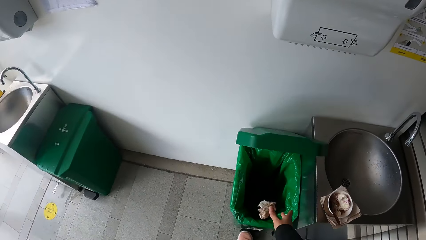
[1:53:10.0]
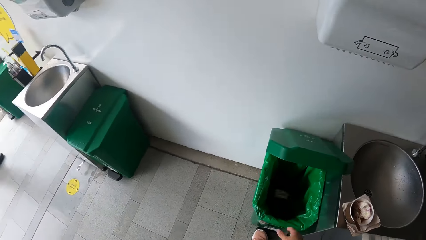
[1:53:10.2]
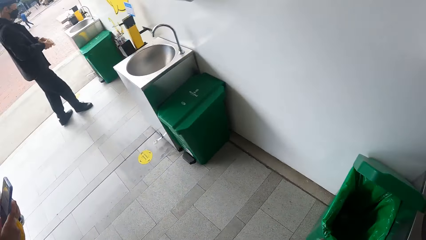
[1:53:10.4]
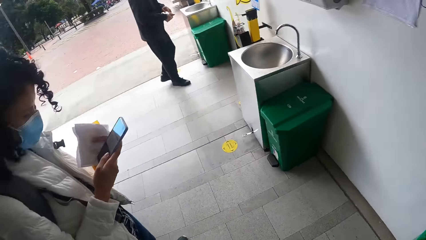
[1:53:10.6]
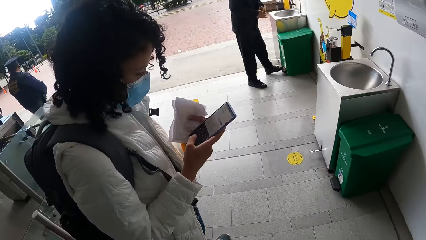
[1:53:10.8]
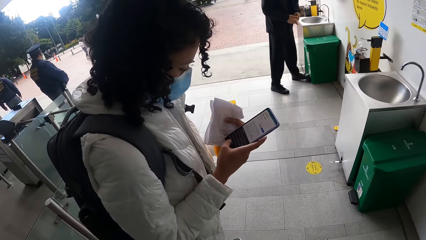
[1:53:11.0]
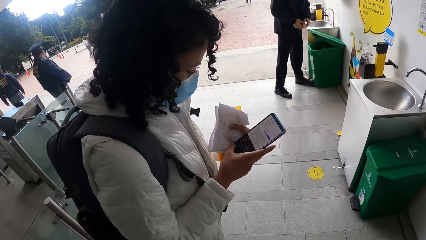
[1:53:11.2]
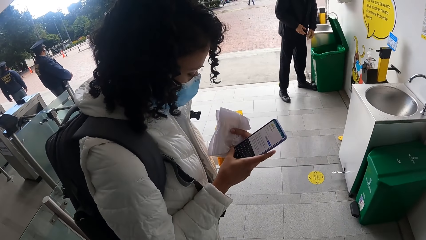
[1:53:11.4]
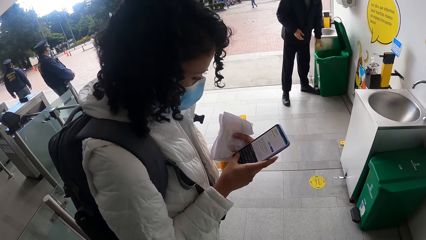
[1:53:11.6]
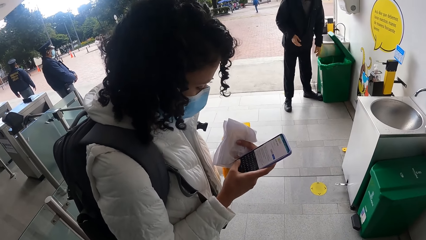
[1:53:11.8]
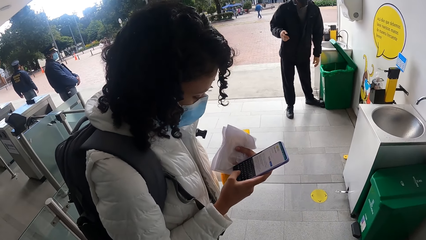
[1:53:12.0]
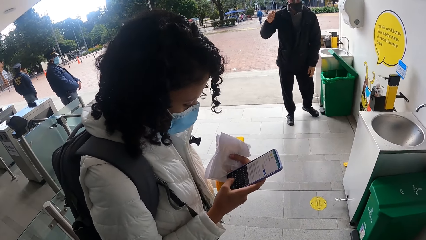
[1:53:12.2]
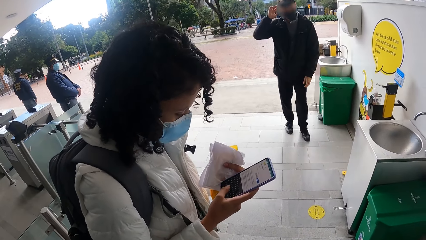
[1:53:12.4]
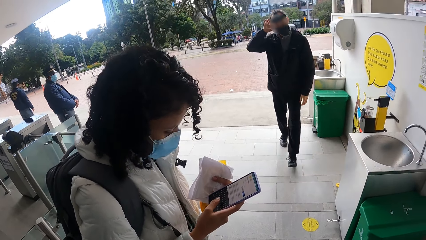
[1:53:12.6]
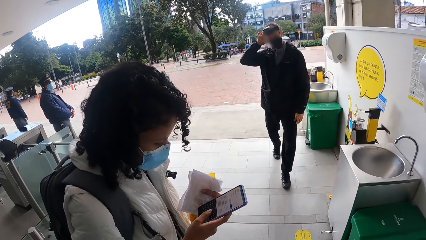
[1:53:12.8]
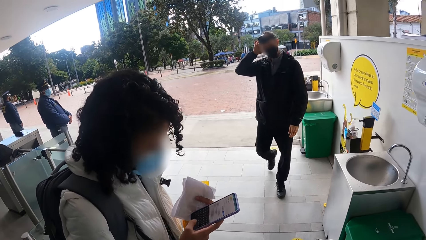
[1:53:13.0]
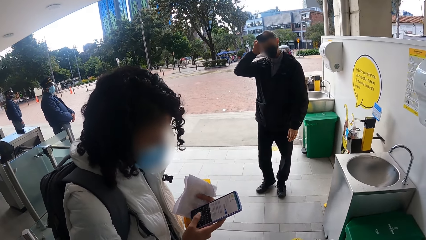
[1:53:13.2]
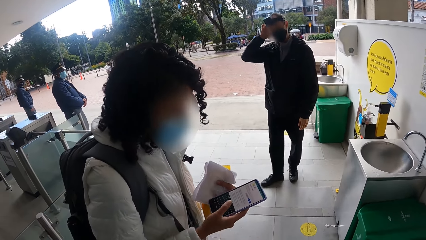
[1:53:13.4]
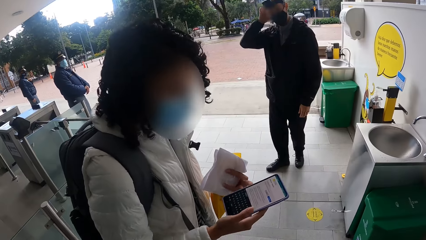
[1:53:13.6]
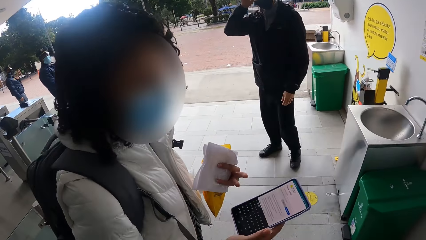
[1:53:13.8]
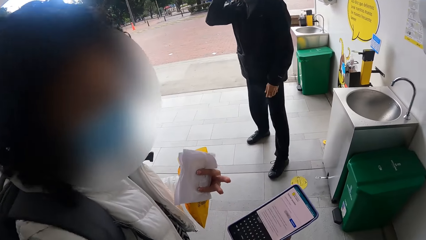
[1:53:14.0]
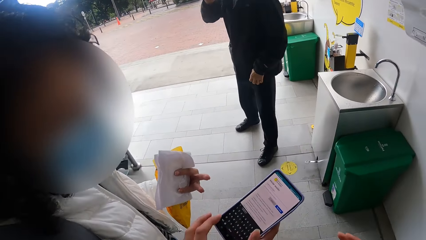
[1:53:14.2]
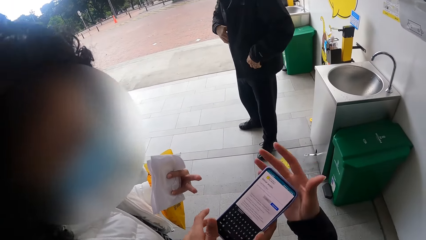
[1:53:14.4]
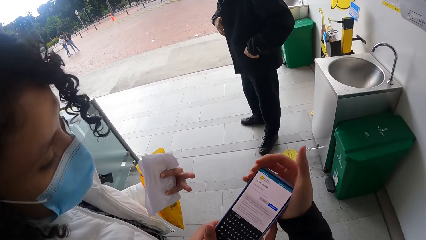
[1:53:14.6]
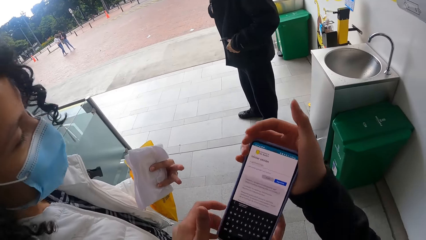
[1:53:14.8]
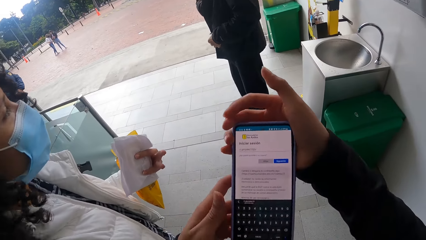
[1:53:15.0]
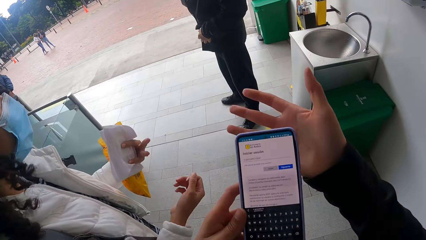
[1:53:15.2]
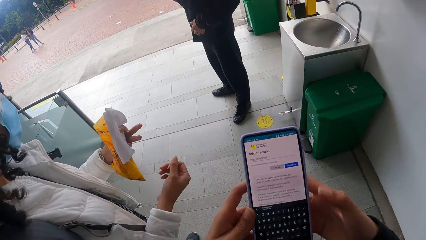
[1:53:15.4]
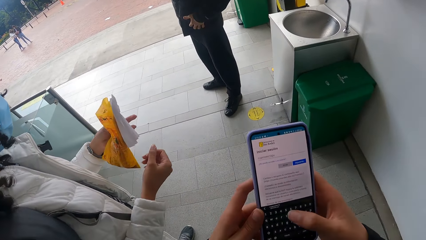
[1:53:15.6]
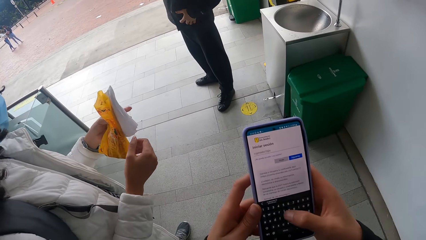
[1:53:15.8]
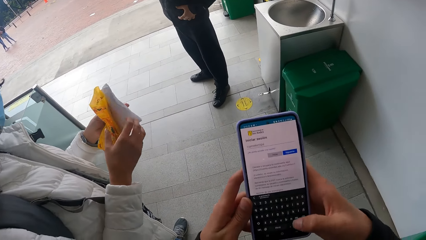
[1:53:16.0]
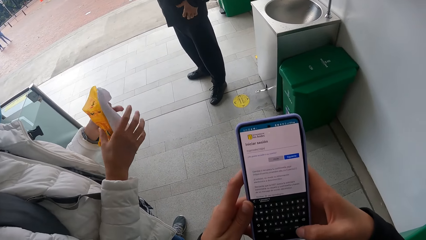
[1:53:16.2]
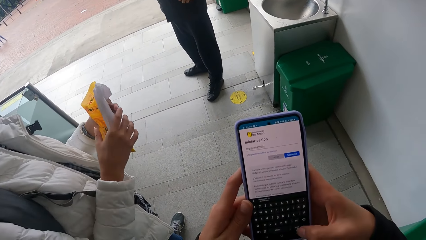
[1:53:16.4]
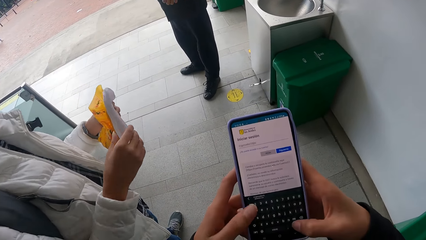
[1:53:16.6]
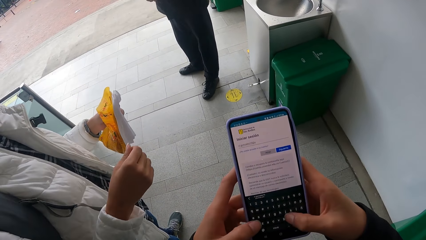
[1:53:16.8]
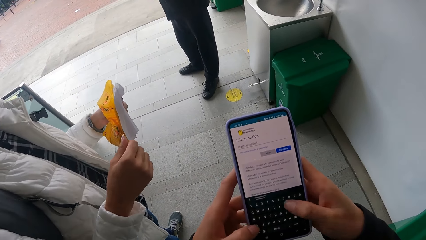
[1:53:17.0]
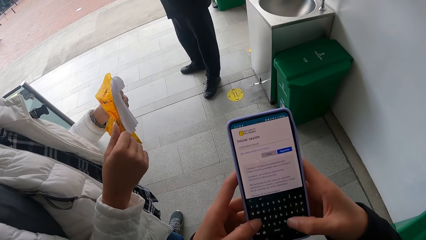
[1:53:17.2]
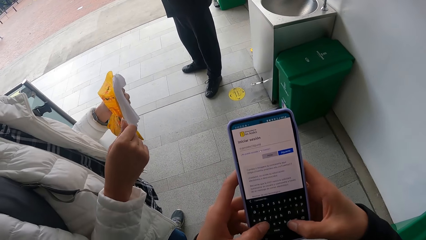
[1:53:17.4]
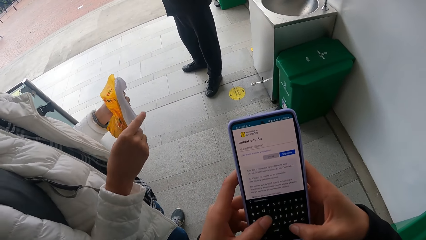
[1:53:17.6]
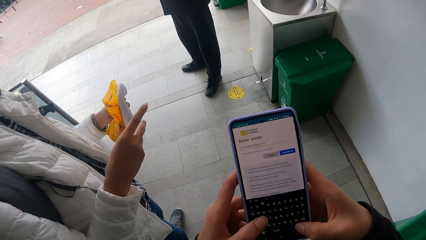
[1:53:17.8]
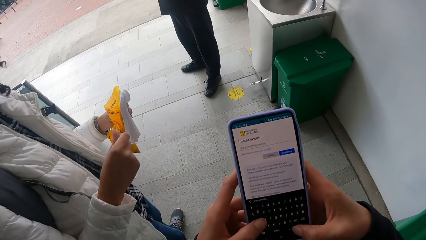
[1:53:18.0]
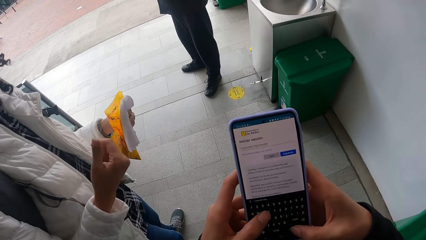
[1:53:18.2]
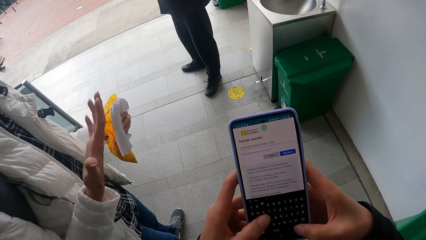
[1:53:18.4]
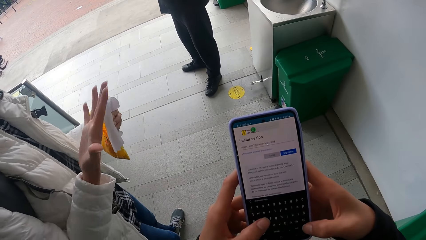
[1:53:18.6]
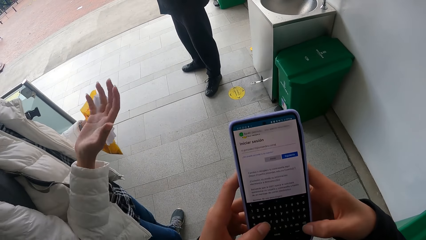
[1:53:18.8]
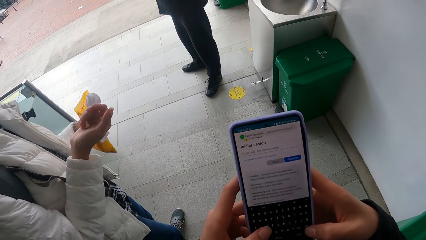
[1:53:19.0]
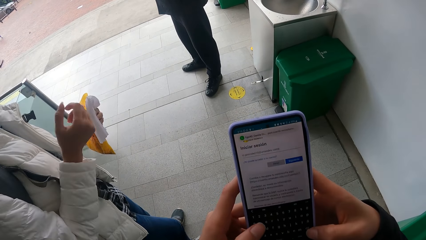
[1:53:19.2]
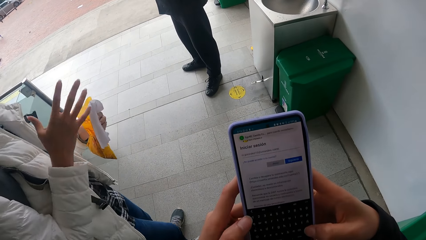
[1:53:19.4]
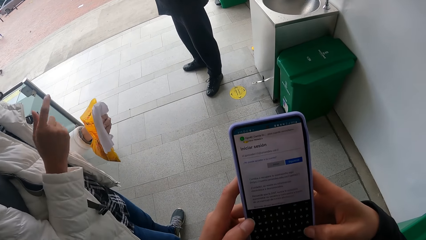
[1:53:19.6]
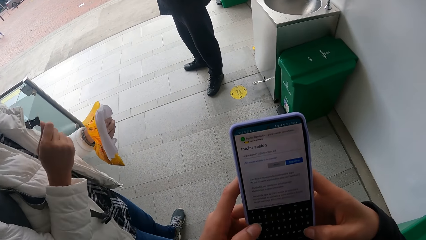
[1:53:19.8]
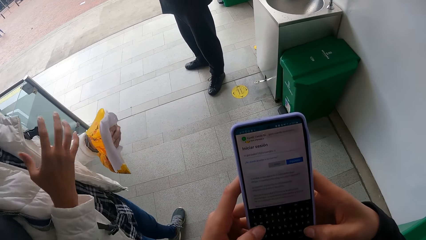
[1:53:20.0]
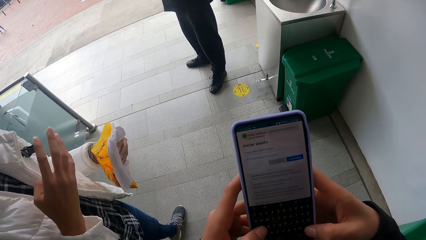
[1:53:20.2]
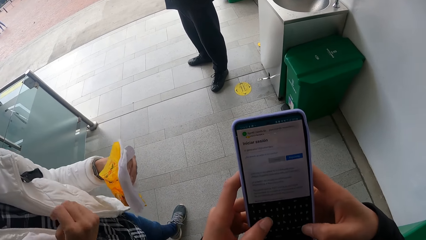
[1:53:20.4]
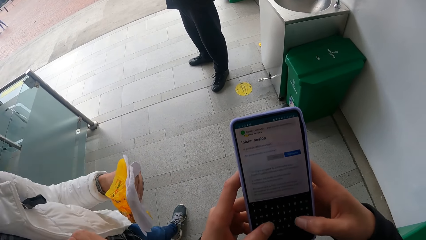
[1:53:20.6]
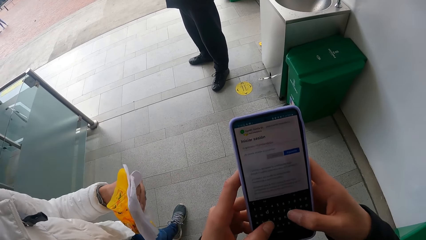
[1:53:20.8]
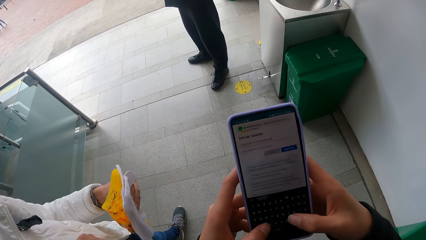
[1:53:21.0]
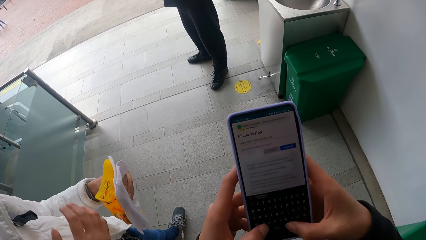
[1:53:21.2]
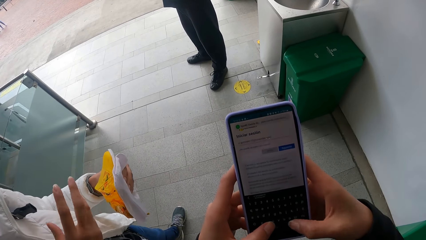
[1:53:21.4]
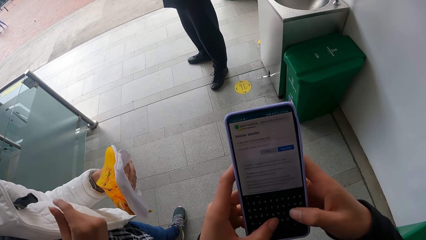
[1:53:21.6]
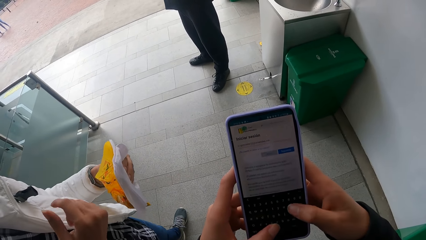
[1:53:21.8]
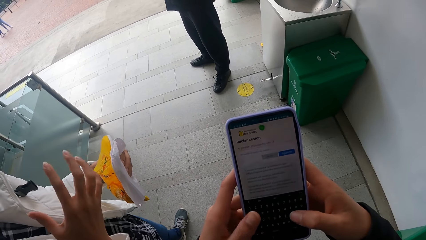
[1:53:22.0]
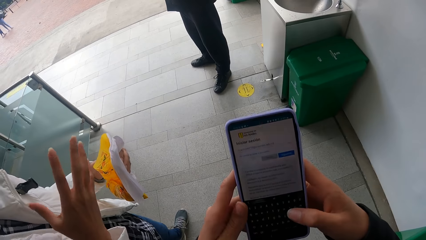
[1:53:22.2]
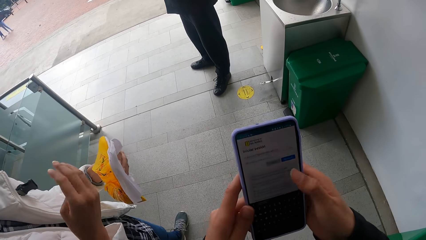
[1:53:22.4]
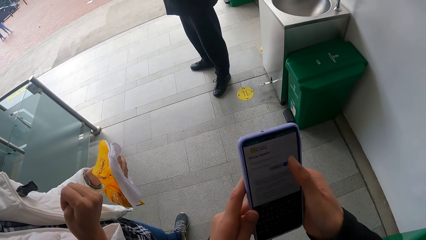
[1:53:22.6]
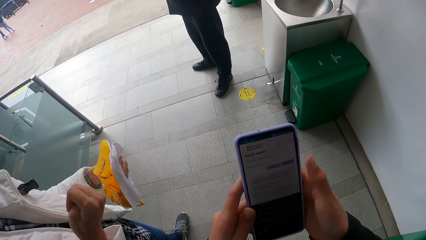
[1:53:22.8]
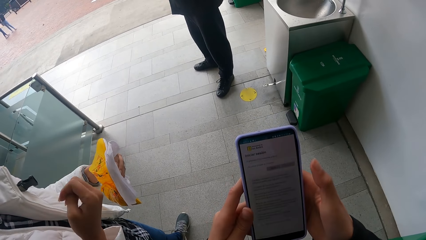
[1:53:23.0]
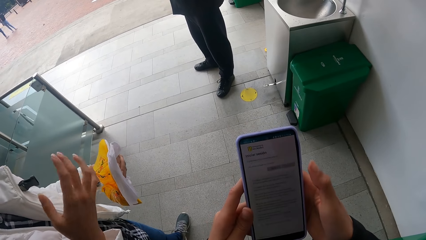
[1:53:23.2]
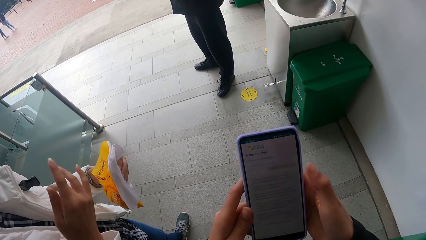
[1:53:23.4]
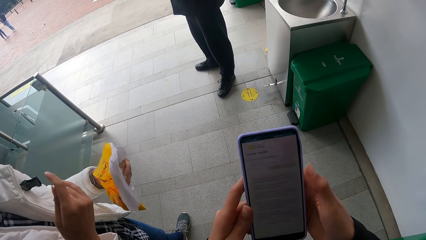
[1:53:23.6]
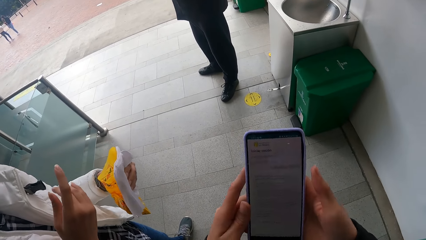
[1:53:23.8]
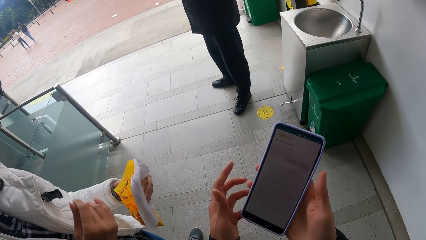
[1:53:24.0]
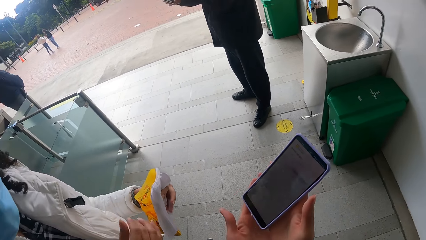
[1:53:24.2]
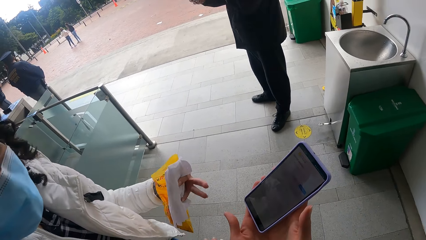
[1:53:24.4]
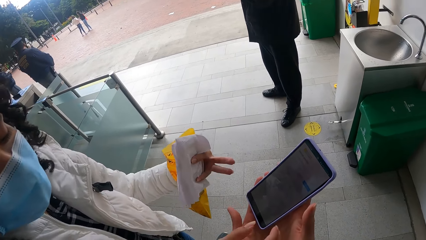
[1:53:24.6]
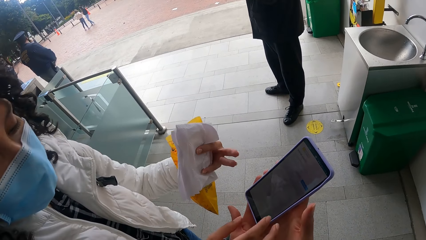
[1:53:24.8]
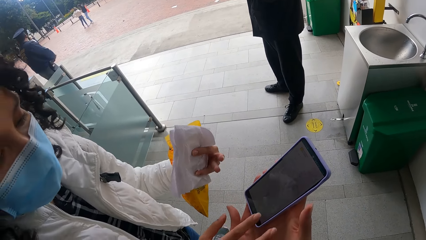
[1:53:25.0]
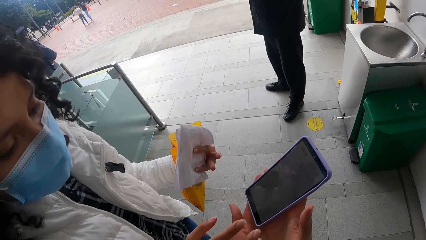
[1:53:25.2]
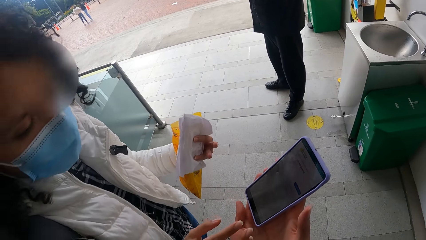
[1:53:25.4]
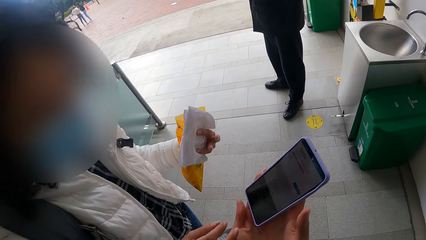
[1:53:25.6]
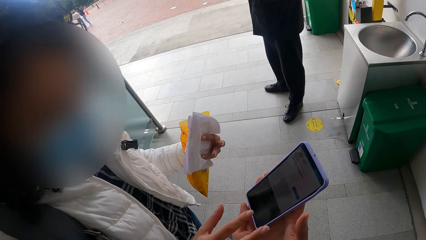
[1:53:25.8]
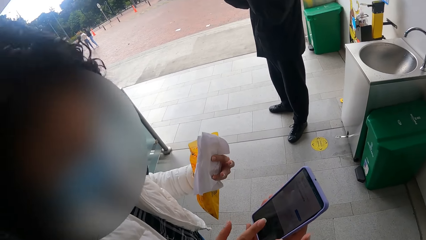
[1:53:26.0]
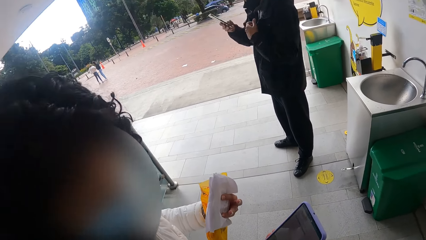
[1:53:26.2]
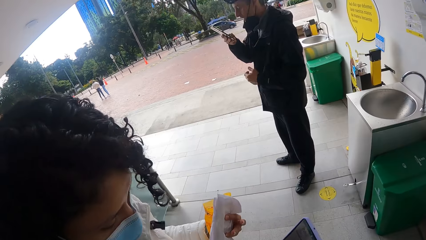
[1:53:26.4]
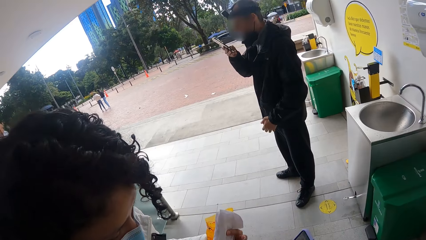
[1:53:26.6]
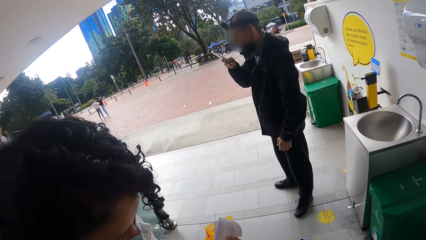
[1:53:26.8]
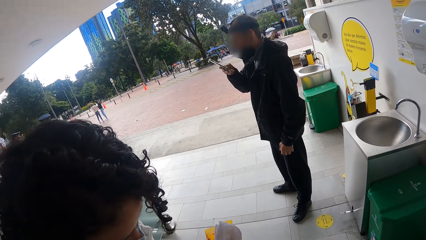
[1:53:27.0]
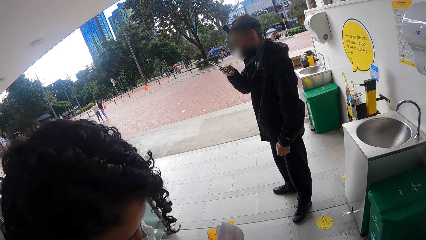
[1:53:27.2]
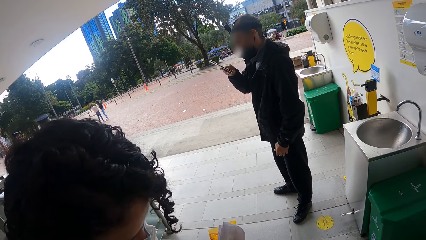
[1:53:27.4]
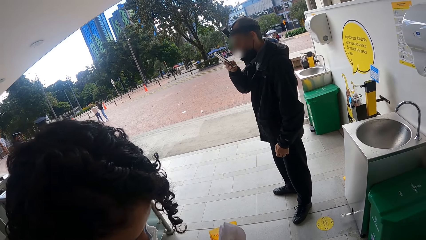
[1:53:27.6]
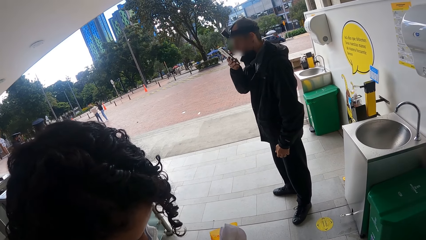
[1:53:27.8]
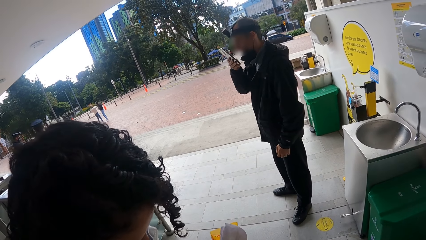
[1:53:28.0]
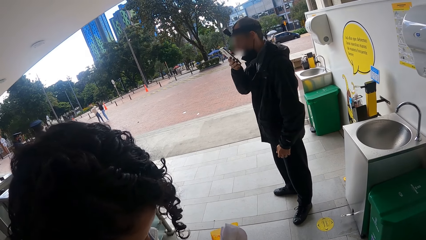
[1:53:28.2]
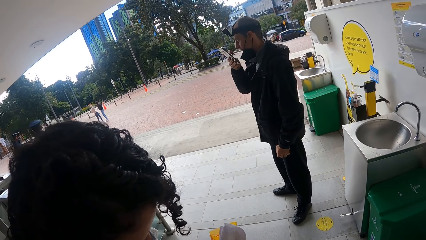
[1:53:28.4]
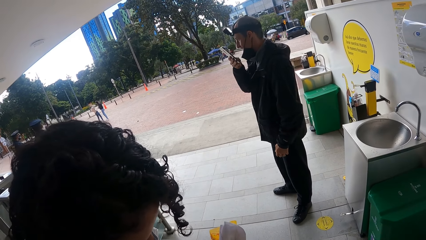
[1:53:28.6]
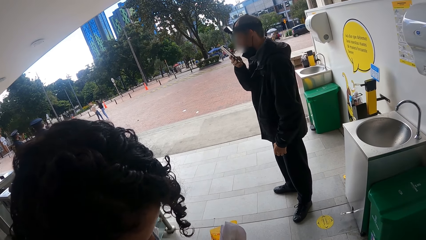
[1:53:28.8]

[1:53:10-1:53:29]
The camera wearer drops the wipe into the trash with his right hand. The man opens the trash can with his left leg, drops the wipe into the trash with his left hand, and touches his head with his right hand. The camera wearer interacts with the woman. The woman shows the camera wearer a phone and converses with the camera wearer. The camera wearer collects the phone from the woman with his right hand. He holds the phone with both hands and operates the phone with both hands. He interacts with the woman. He shows the woman the phone screen with his right hand. The man holds a phone with his left hand and speaks to the phone.
